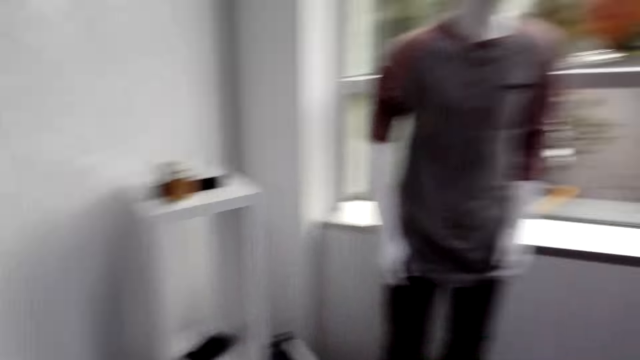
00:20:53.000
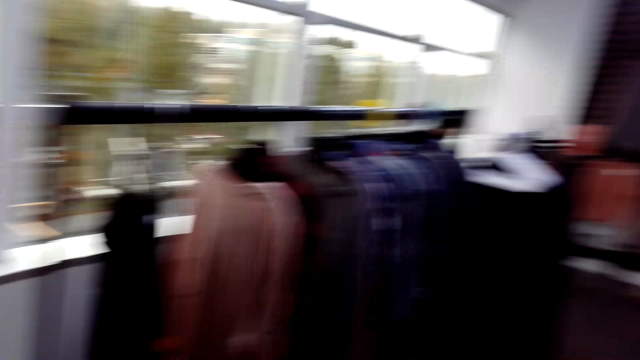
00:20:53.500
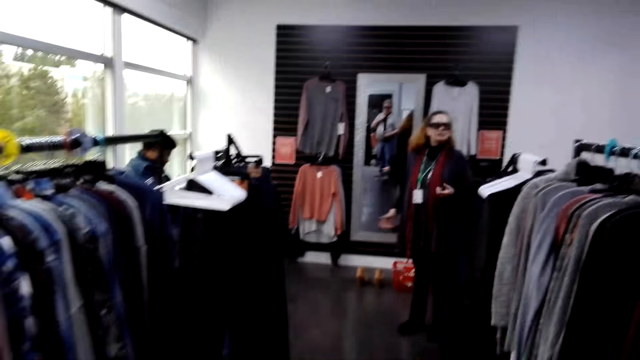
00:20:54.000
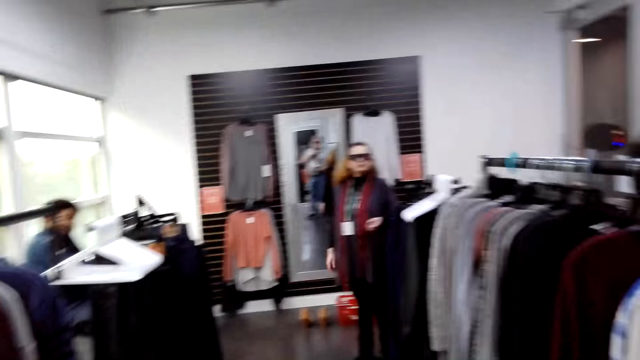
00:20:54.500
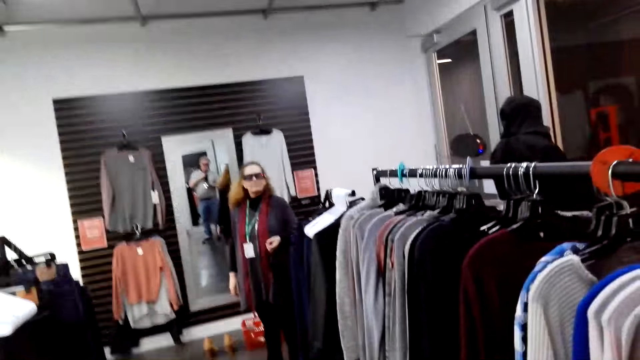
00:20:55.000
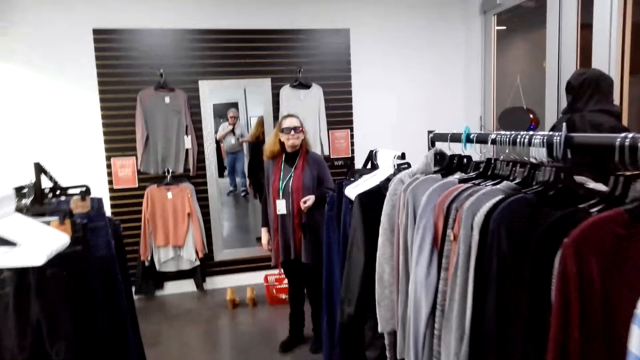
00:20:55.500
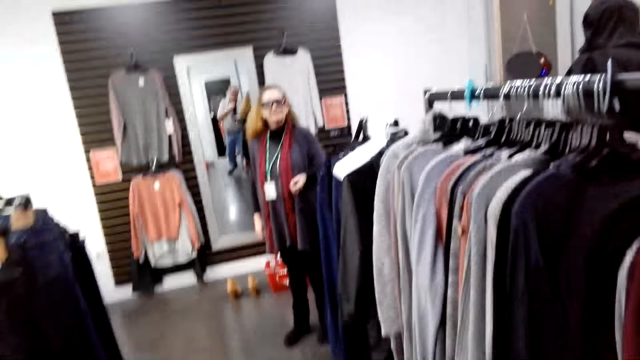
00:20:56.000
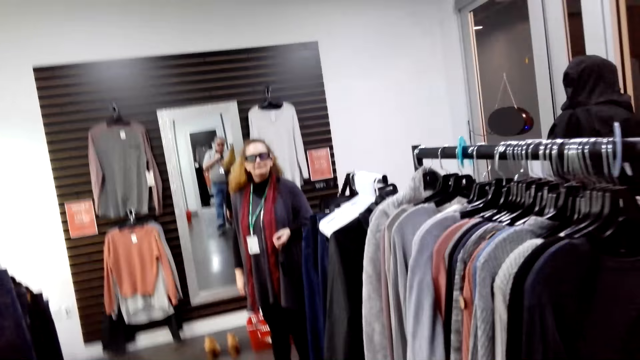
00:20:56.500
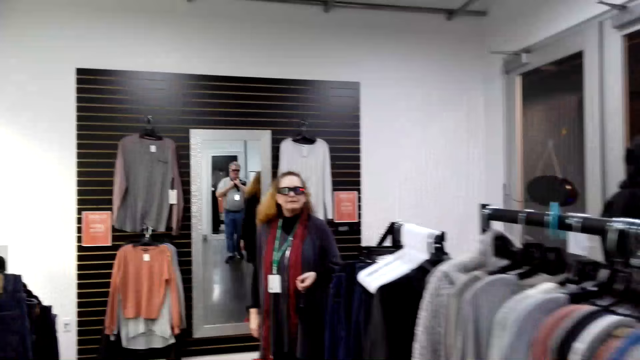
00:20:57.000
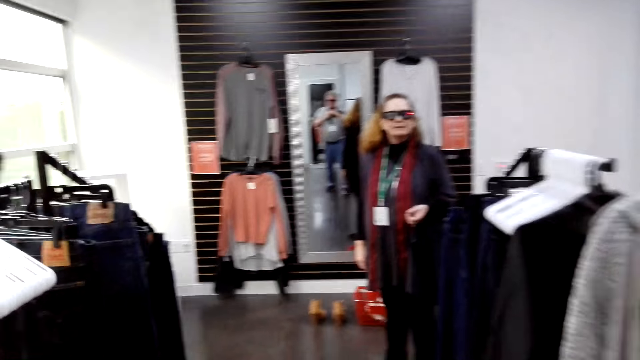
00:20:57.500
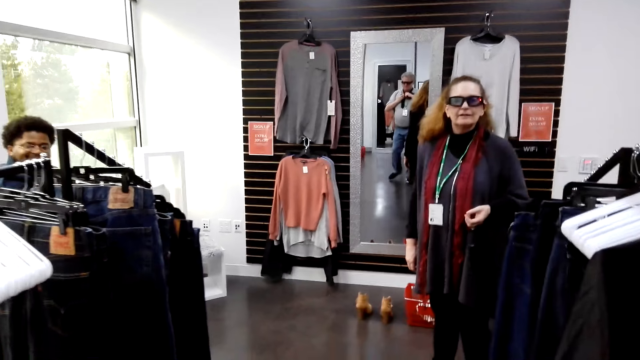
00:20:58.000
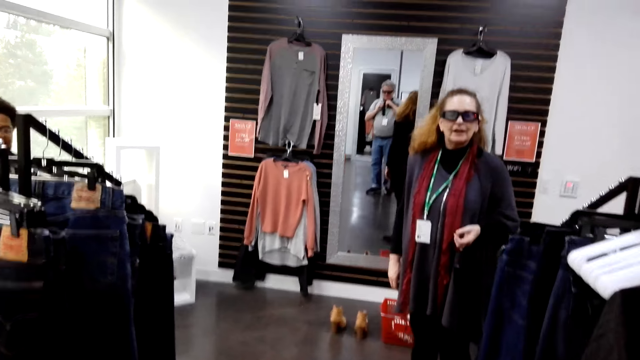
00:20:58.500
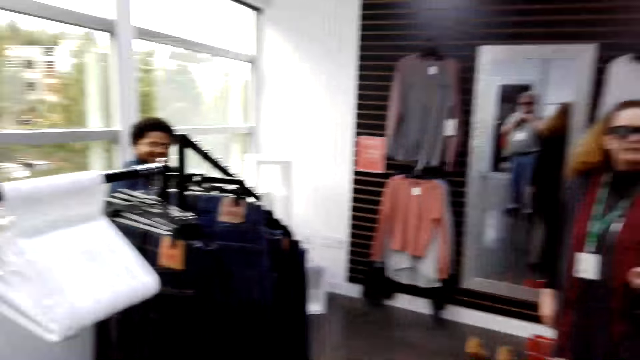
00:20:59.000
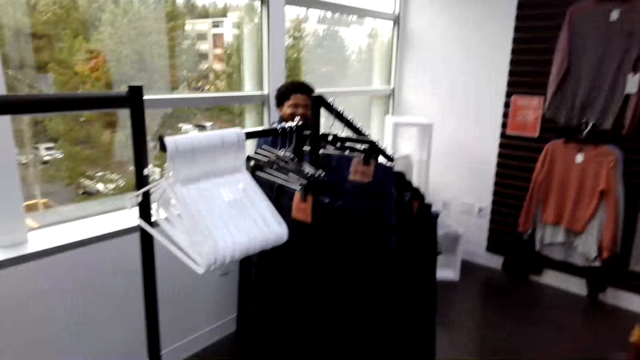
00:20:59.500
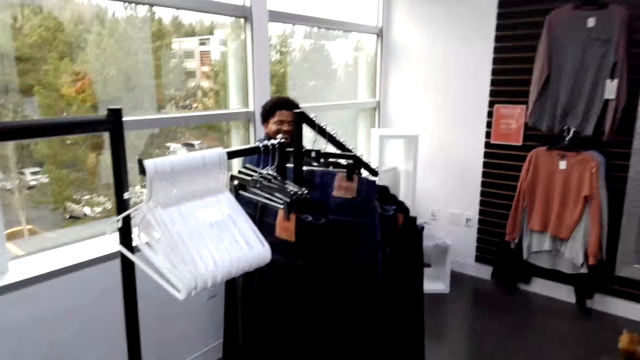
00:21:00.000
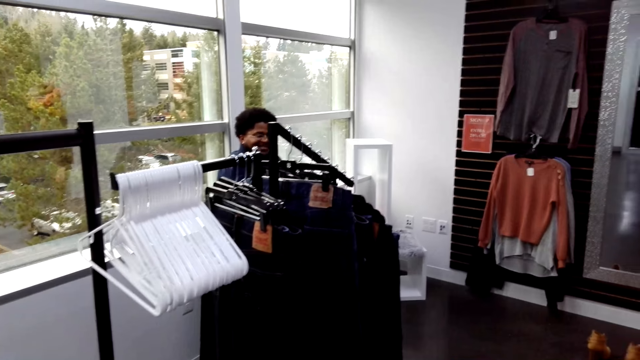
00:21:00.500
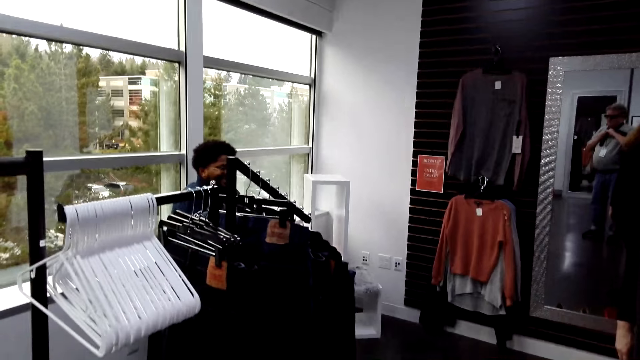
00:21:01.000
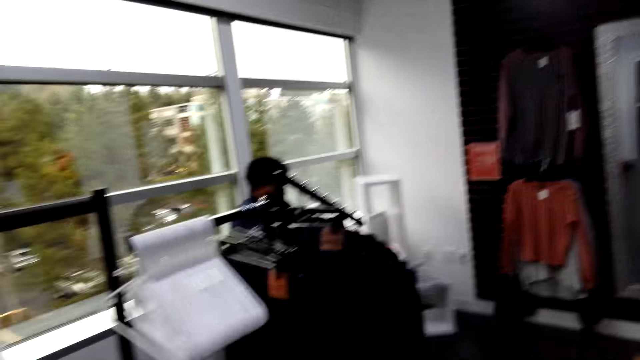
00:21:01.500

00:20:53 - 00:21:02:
A woman converses with the camera wearer. The camera wearer turns around. They walk around the shop. They converse with the woman.

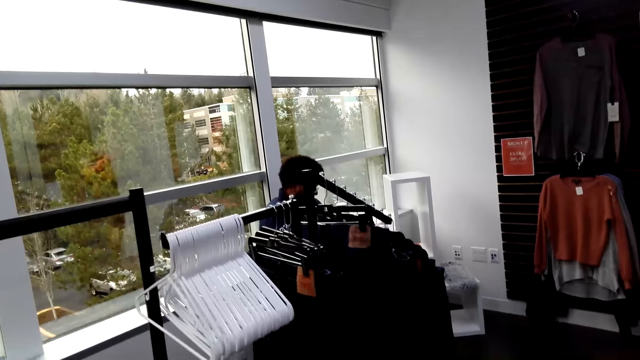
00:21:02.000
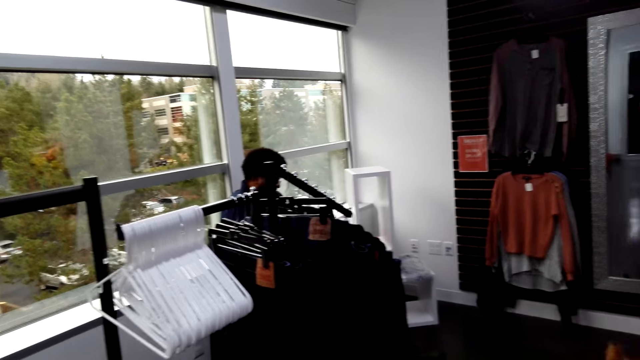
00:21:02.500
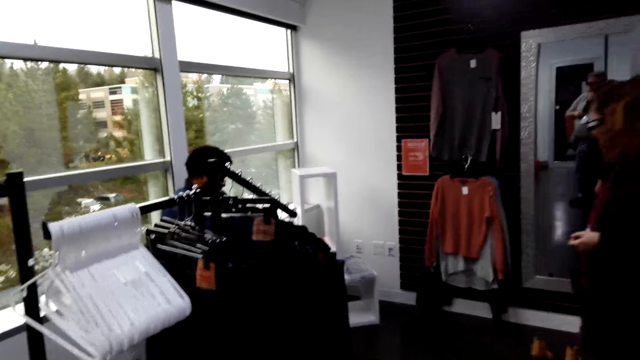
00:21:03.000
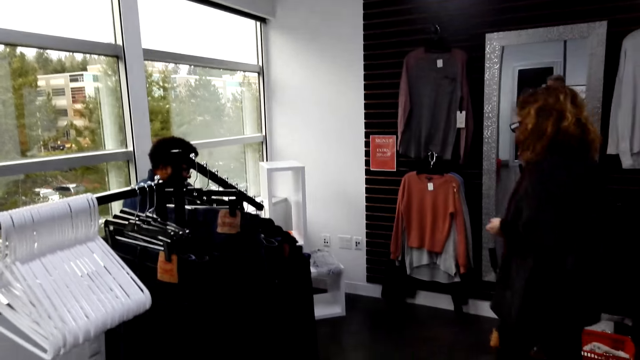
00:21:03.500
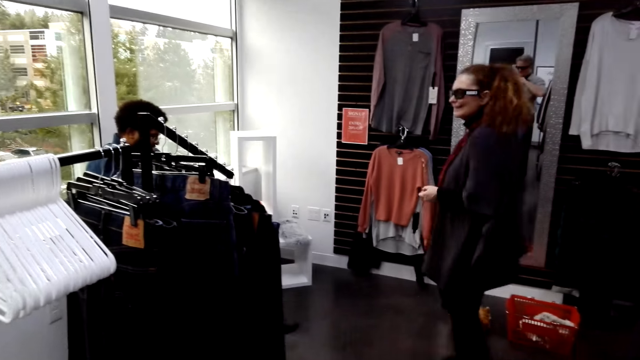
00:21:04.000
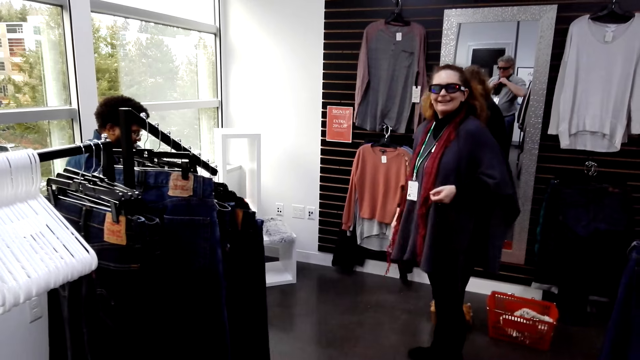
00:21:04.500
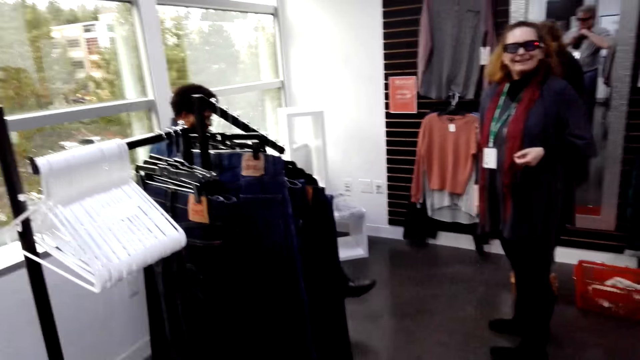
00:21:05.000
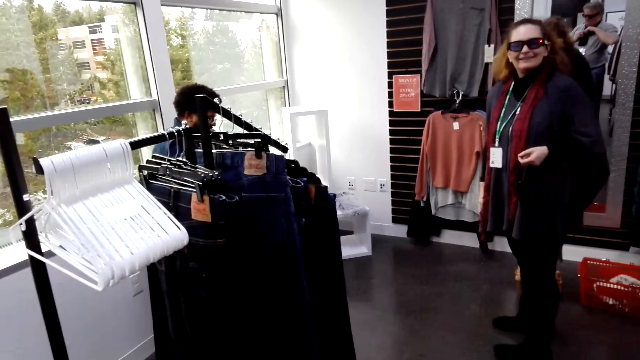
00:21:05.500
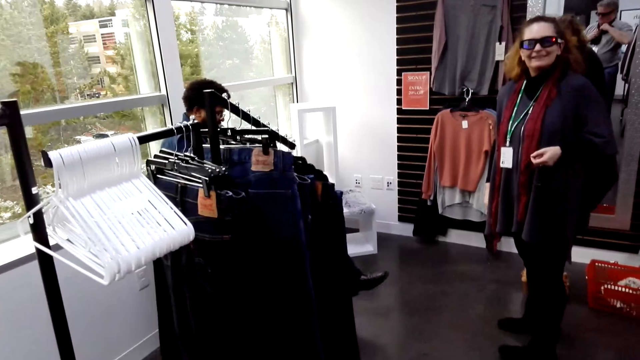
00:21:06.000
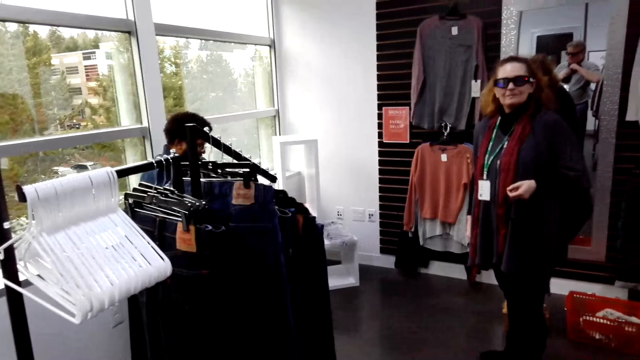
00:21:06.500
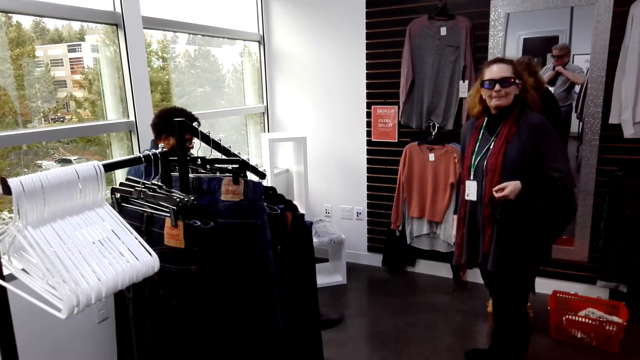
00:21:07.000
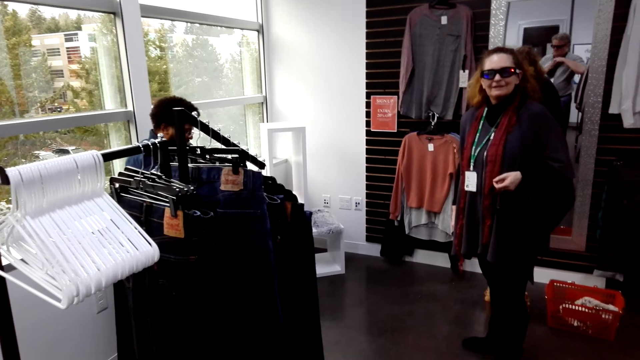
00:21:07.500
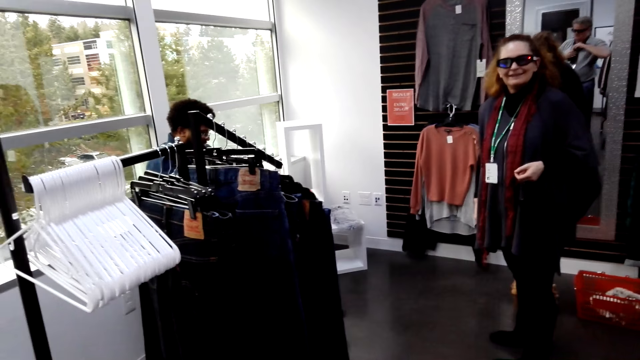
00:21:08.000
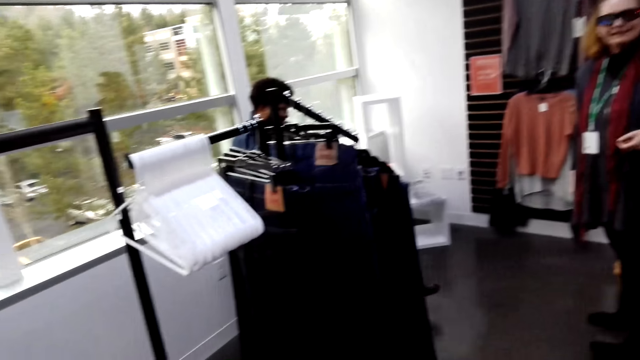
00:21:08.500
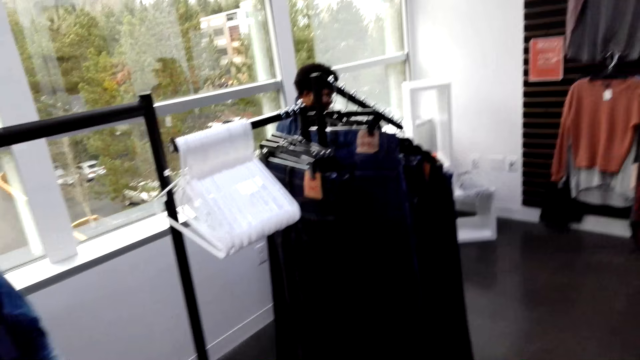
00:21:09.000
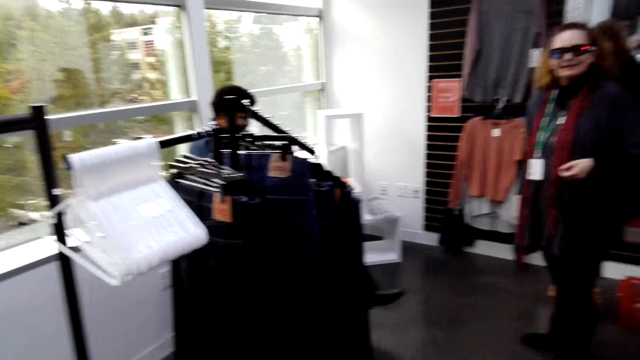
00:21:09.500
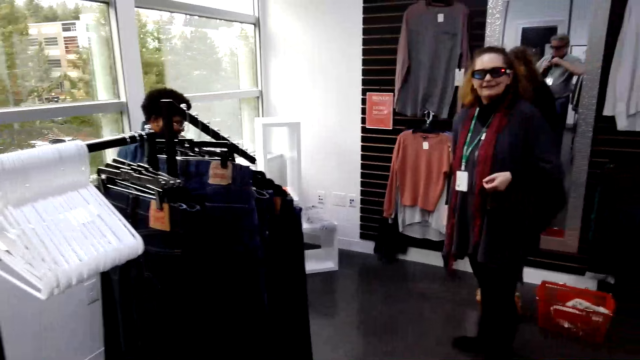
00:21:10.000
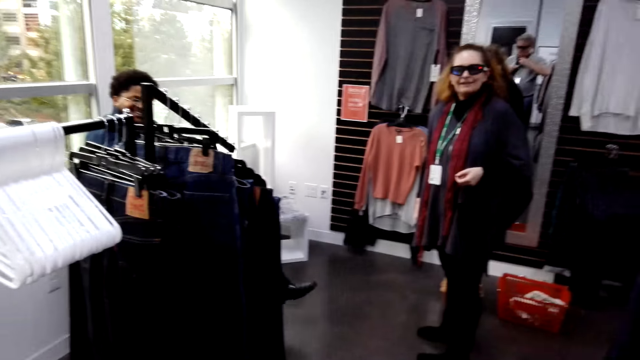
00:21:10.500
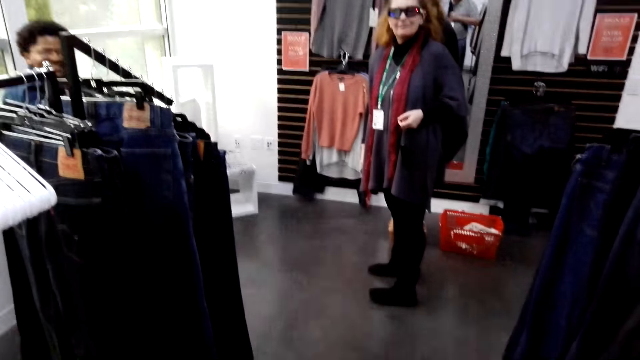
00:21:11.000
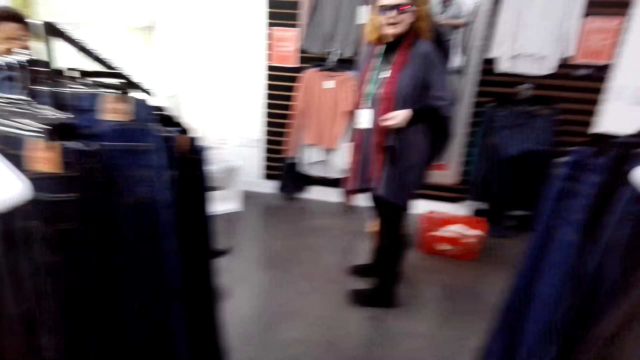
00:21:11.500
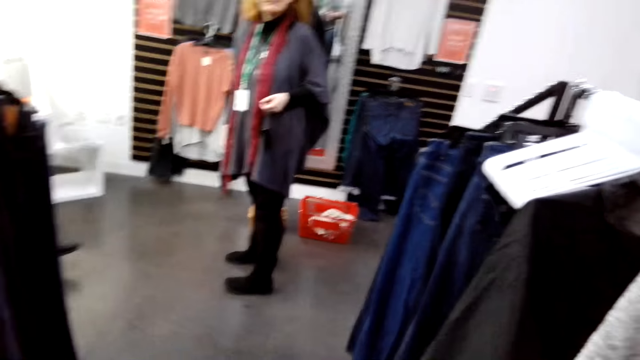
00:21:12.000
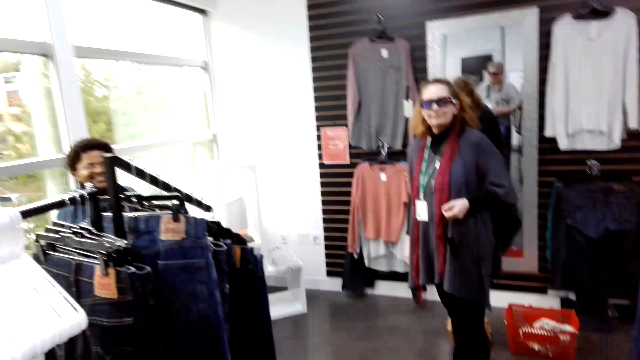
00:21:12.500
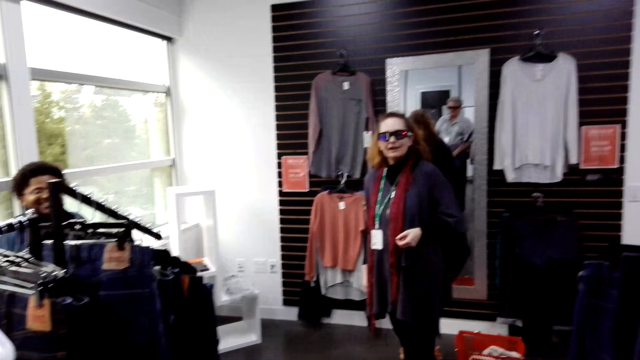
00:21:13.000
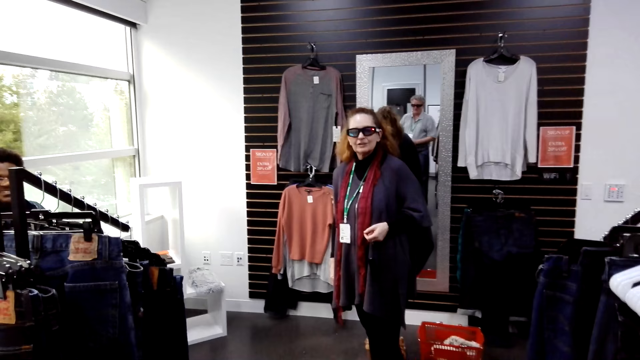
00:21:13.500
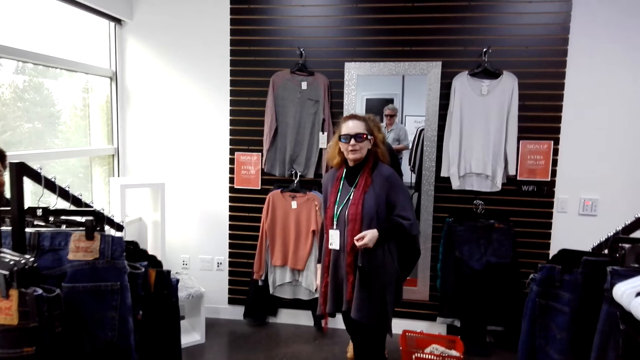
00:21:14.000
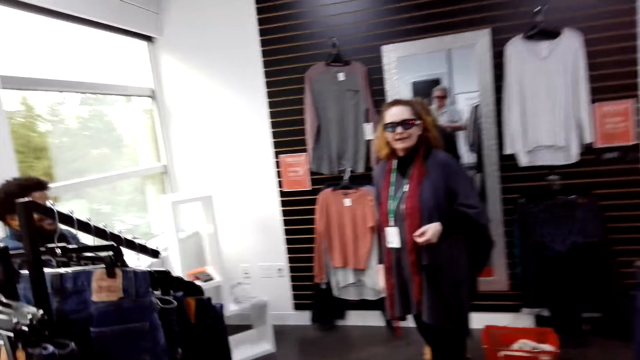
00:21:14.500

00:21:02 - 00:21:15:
A man walks around and turns to the back. The camera wearer looks at a woman. They converse with the woman. They turn around. They look around the shop.
